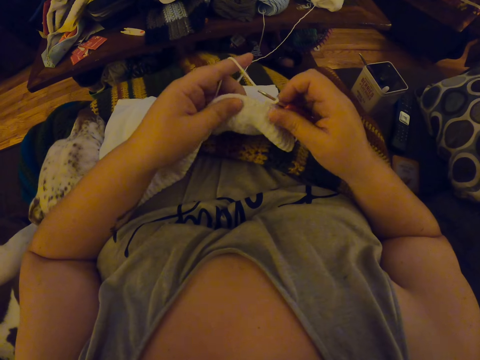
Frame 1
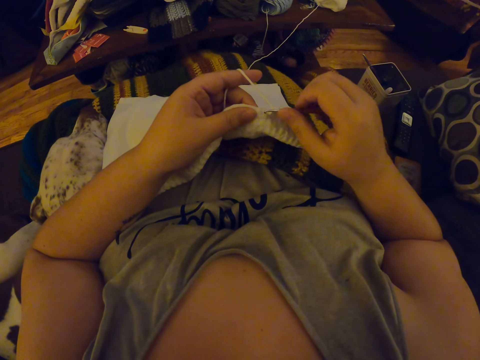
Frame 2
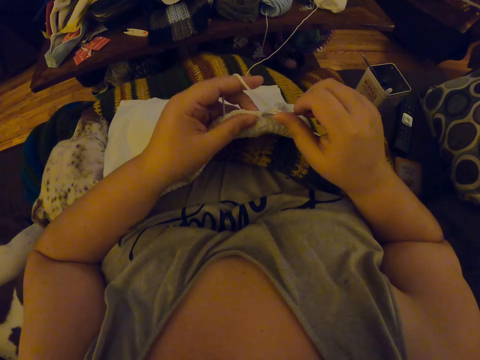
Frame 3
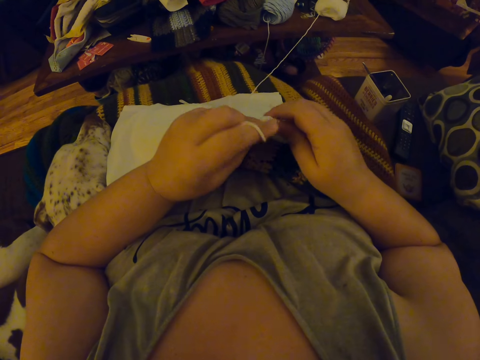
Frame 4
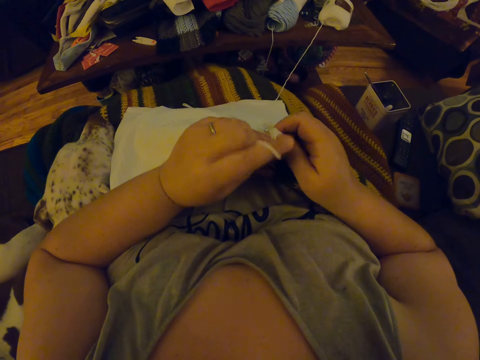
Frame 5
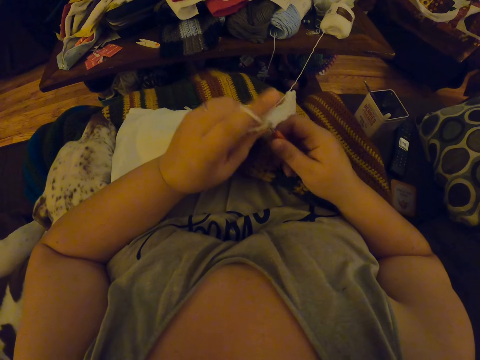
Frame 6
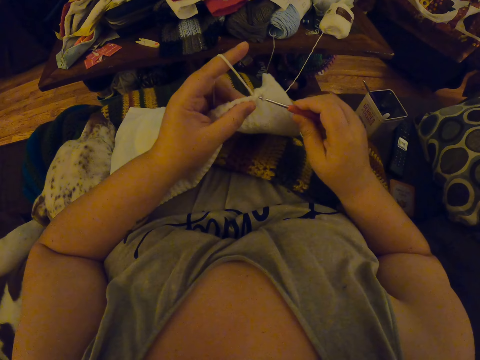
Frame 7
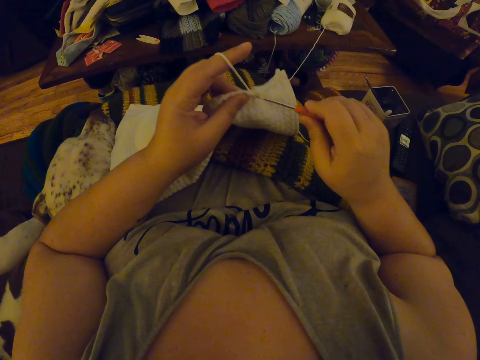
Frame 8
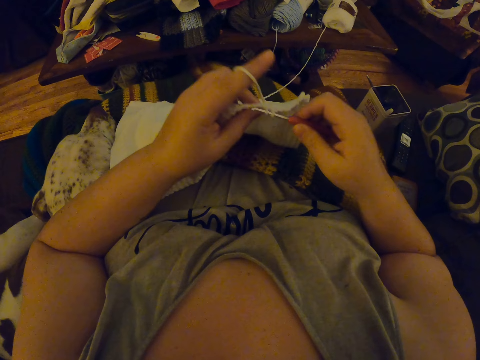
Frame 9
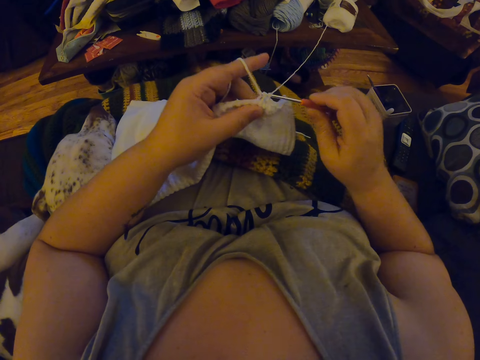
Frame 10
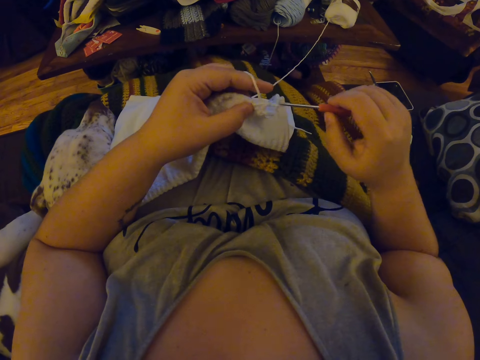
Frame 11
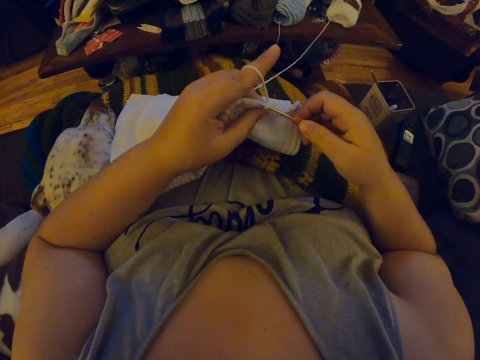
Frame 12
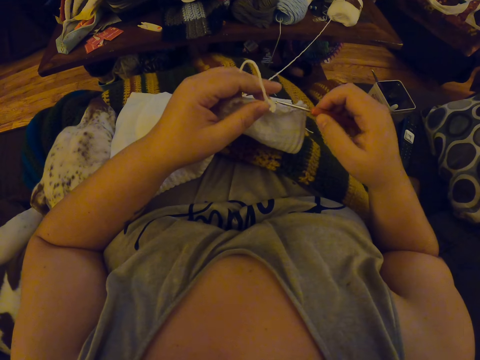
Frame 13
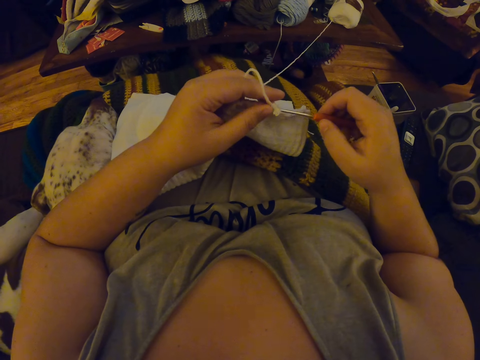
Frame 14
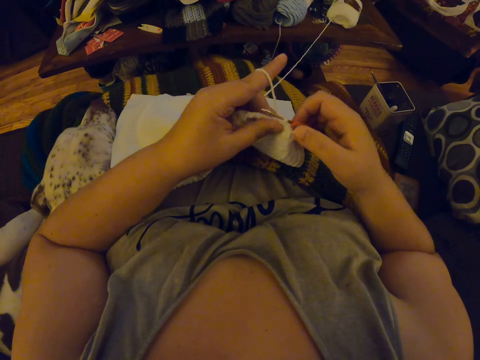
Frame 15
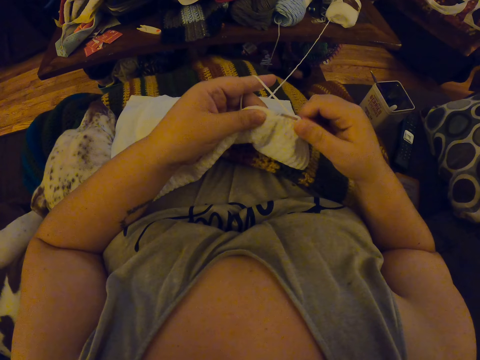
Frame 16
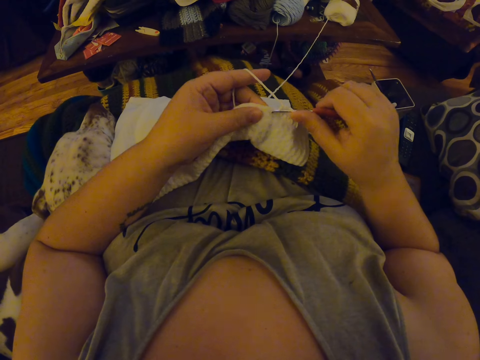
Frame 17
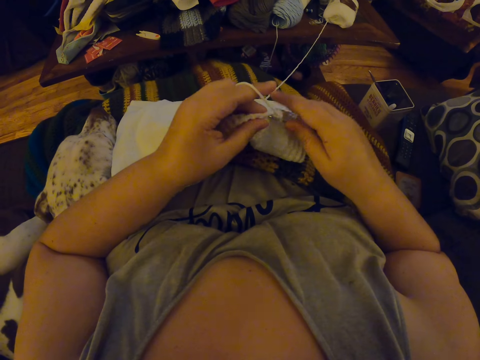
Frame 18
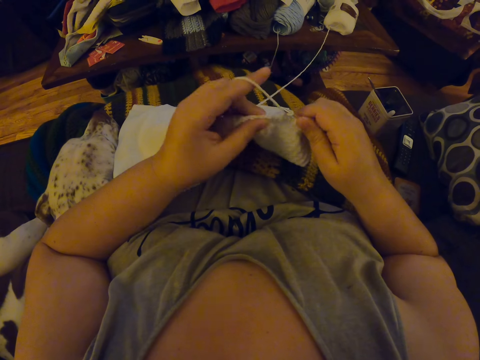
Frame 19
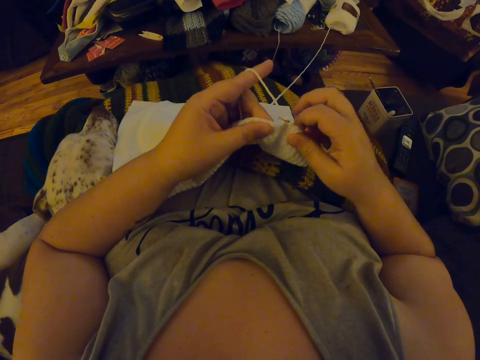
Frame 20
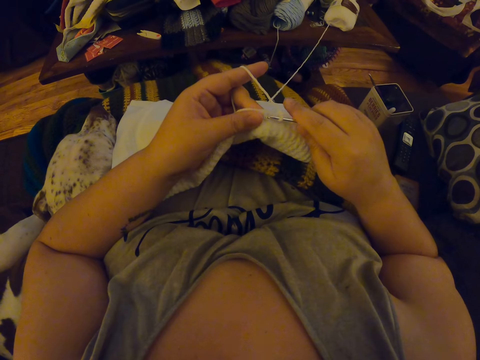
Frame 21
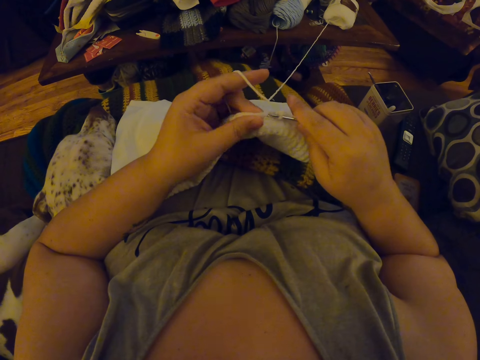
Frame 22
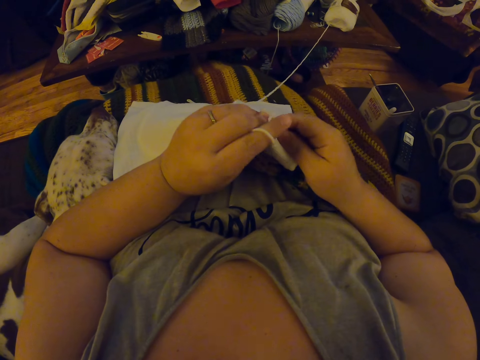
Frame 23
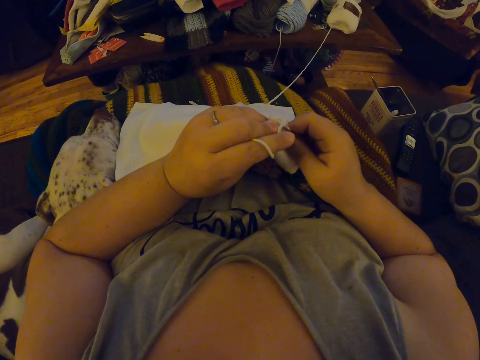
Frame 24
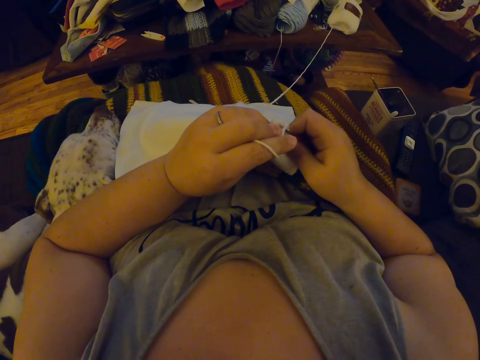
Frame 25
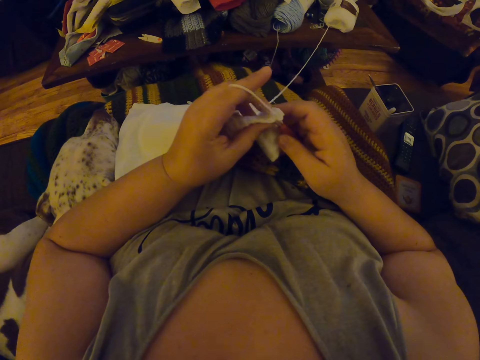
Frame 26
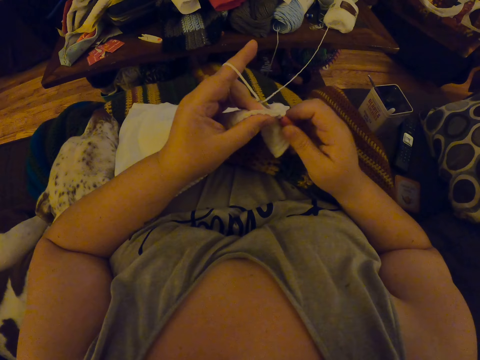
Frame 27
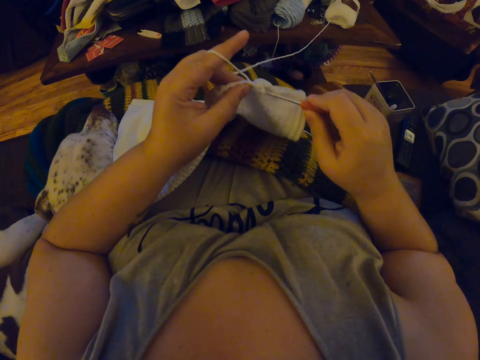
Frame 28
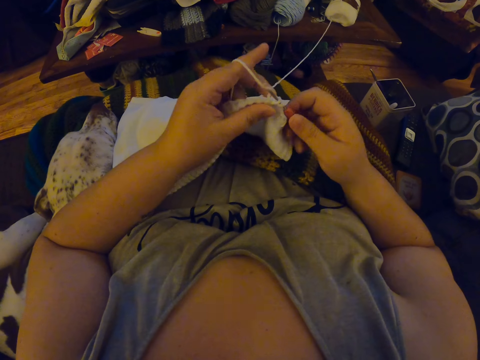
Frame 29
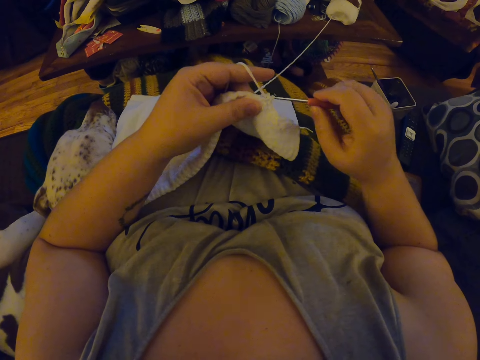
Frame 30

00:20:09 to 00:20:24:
The camera wearer crochets the yarn with the crochet hook. They knit the fabric. They knit the fabric again.

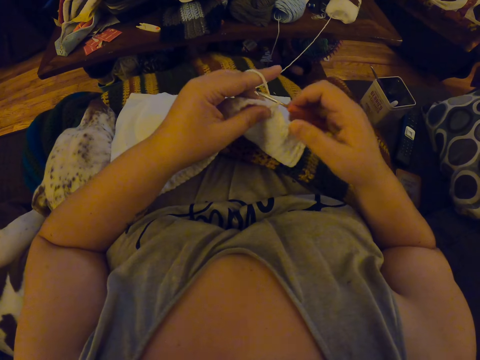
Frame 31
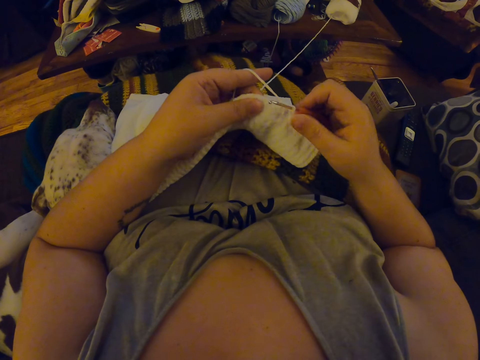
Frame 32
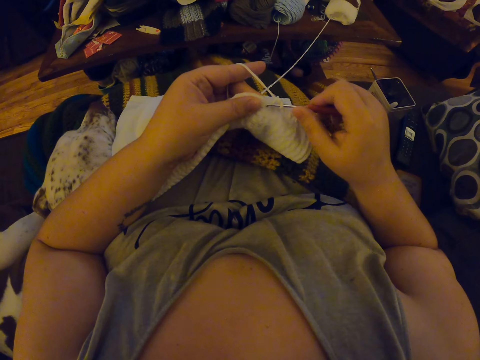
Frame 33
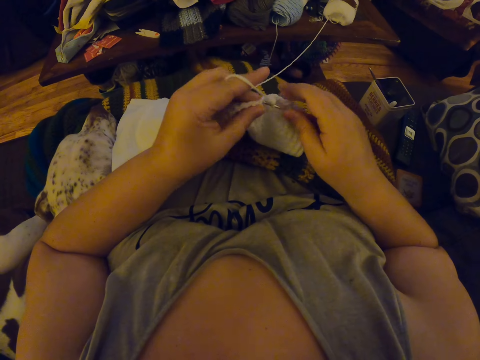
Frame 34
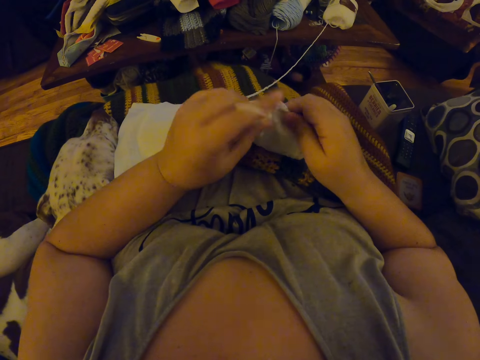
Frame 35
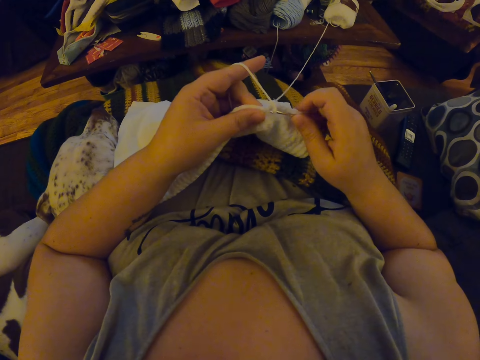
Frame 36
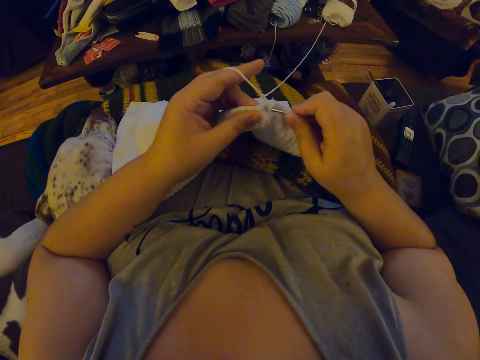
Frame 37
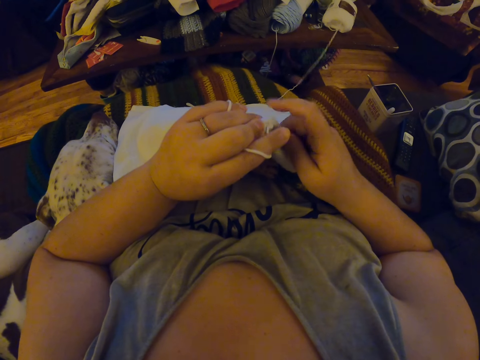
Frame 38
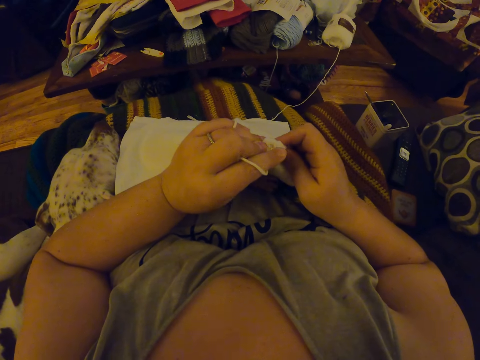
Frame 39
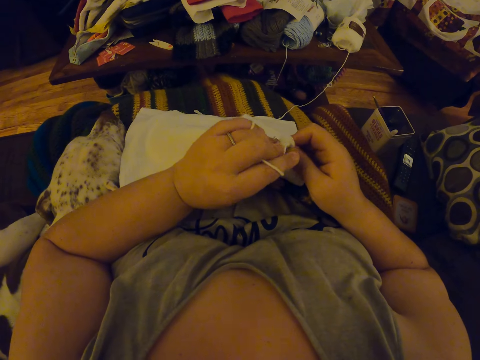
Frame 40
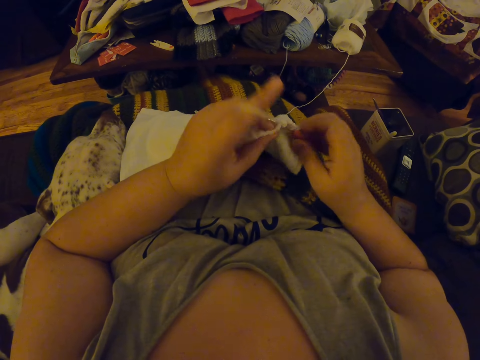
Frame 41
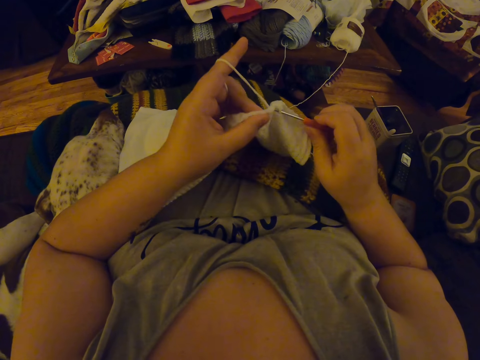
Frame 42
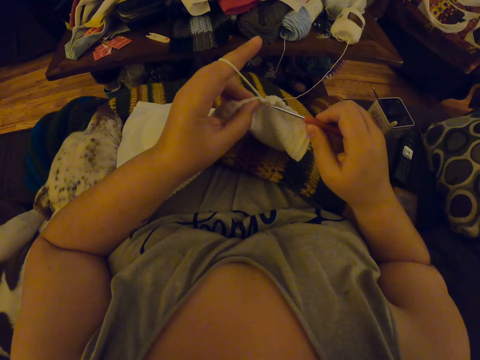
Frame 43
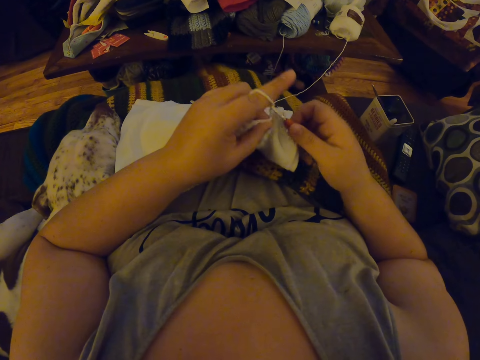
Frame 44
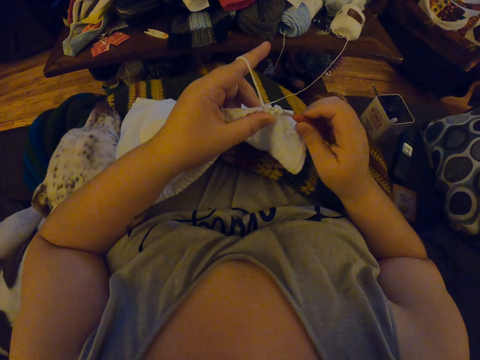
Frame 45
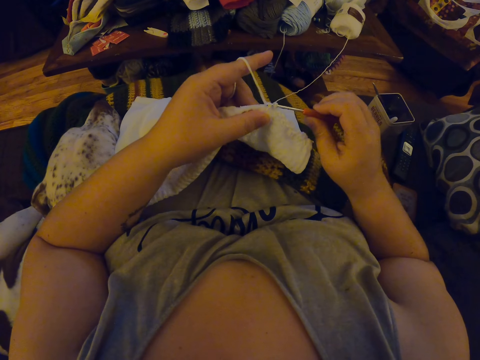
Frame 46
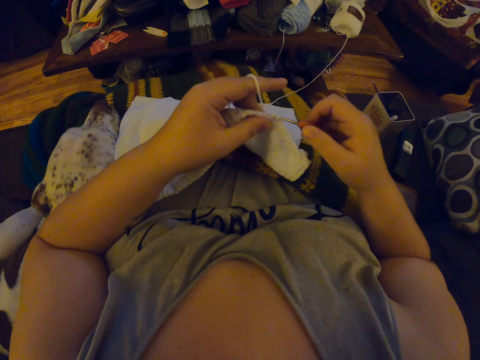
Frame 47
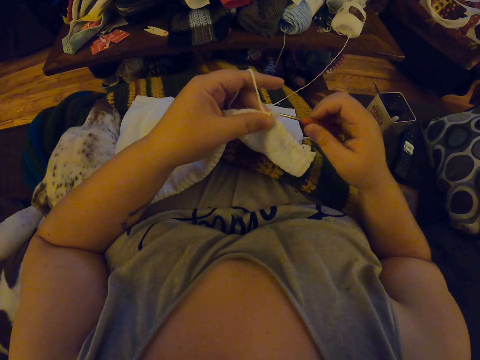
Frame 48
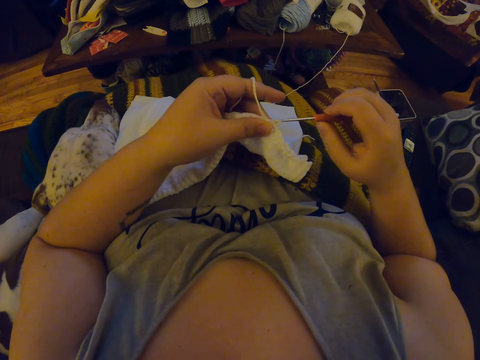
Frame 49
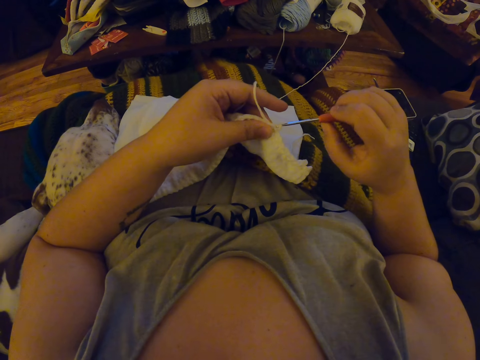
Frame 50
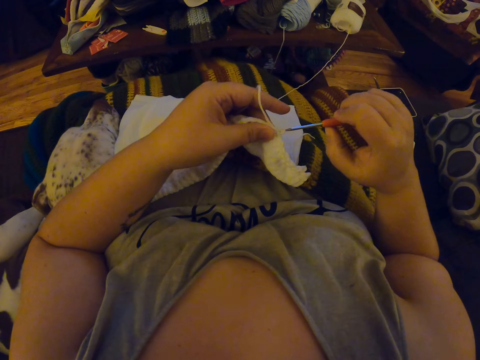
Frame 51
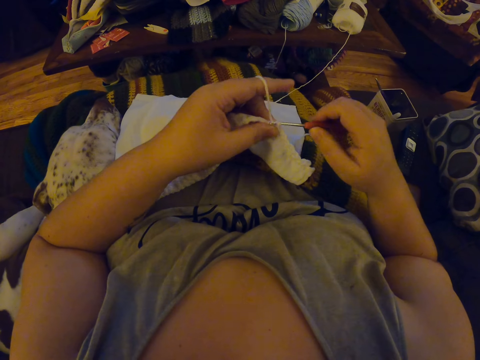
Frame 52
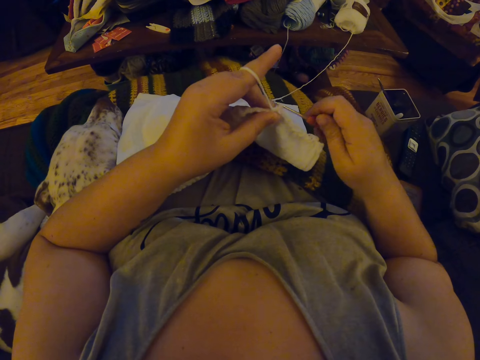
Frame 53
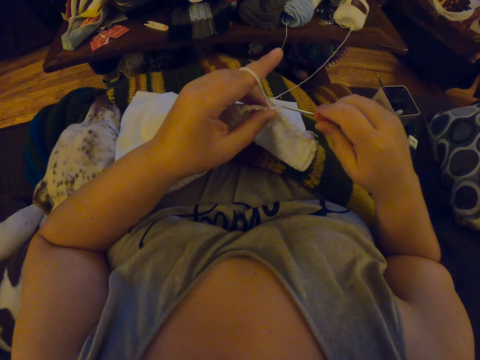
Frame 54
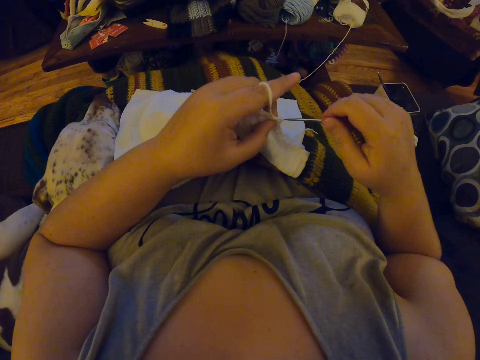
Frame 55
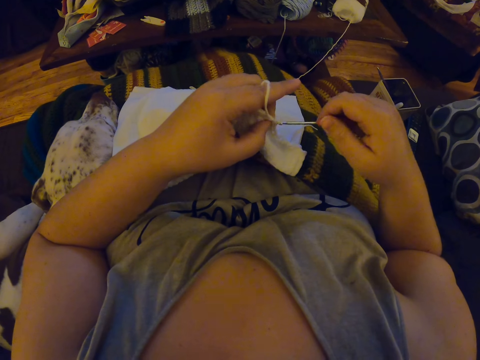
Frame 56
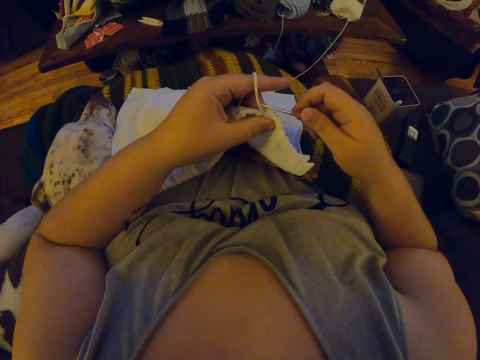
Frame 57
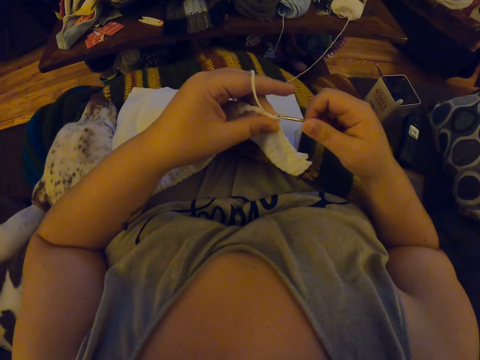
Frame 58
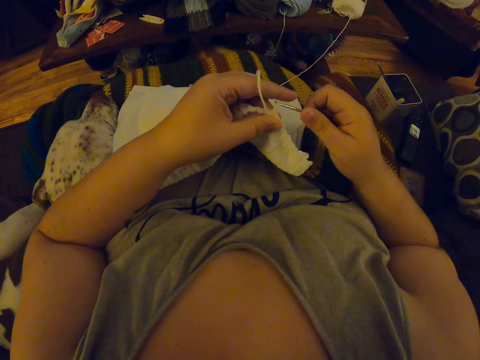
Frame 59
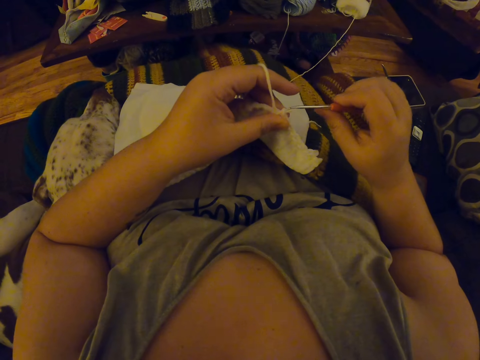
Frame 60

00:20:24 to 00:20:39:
The camera wearer knits the fabric. They knit the fabric again.
